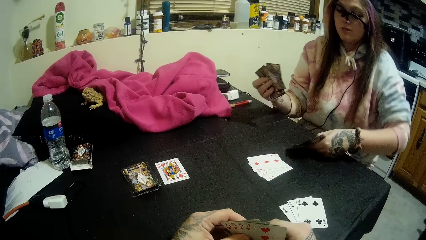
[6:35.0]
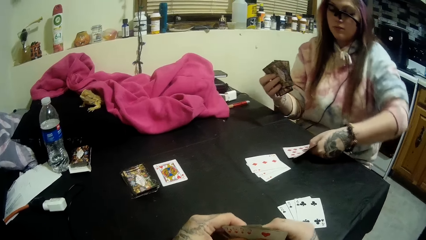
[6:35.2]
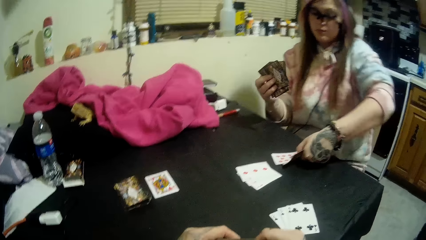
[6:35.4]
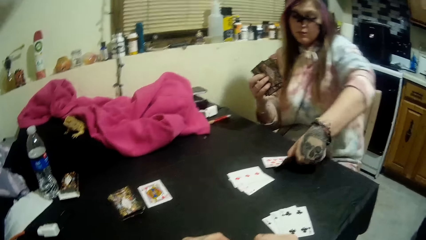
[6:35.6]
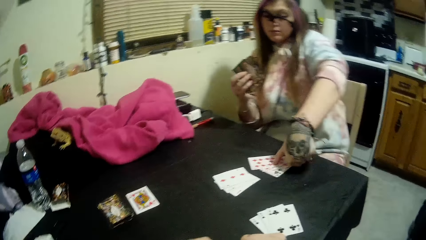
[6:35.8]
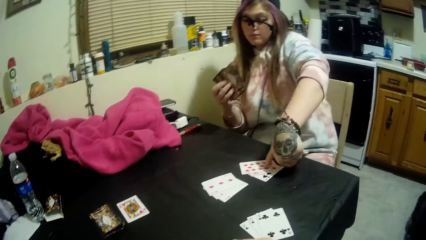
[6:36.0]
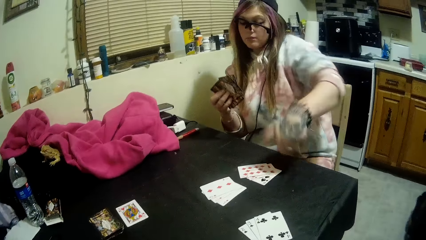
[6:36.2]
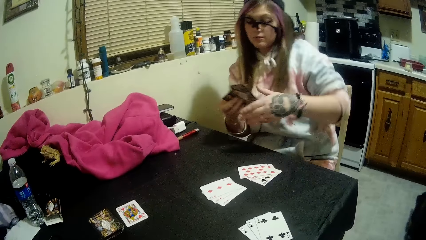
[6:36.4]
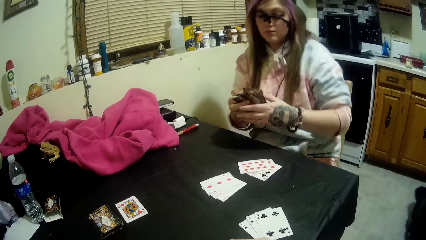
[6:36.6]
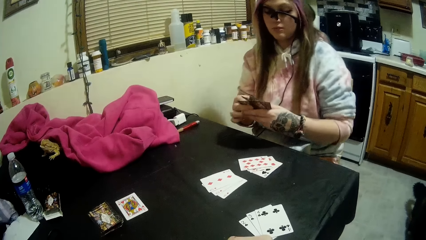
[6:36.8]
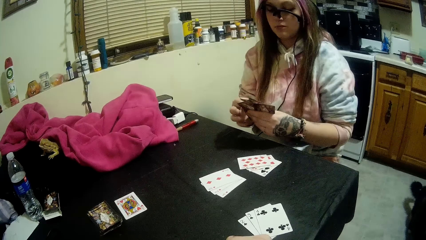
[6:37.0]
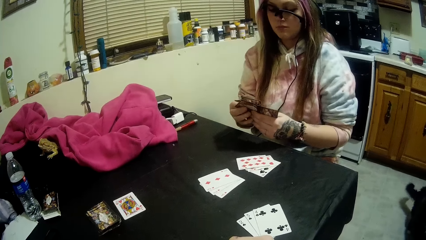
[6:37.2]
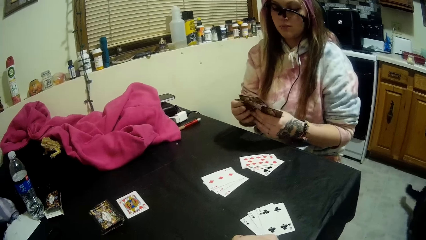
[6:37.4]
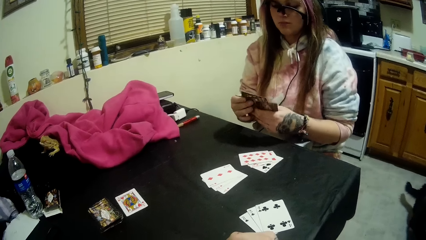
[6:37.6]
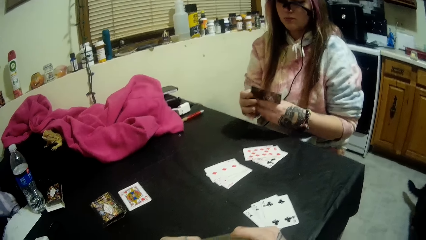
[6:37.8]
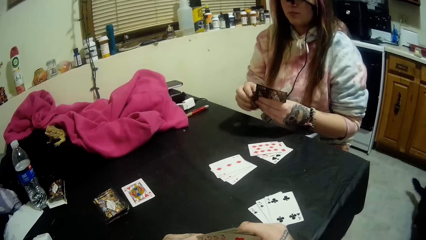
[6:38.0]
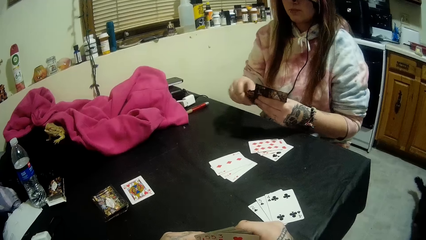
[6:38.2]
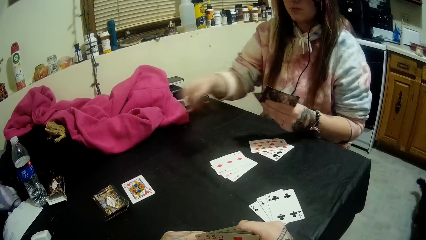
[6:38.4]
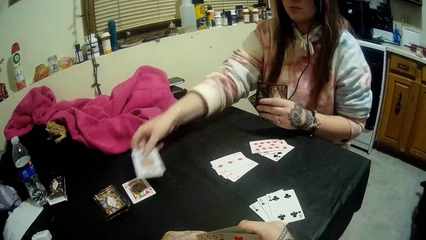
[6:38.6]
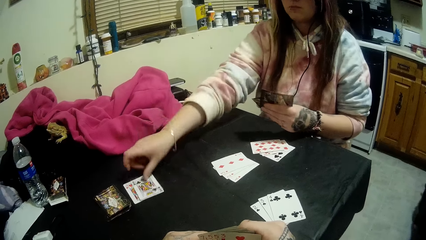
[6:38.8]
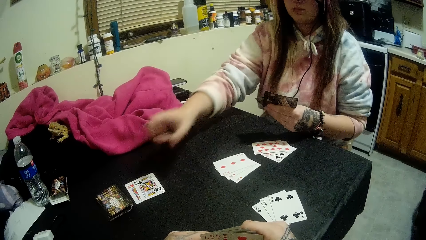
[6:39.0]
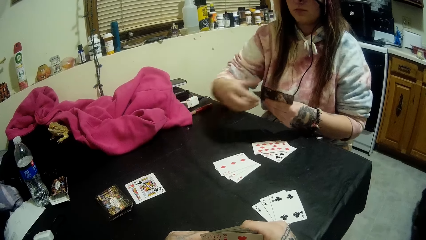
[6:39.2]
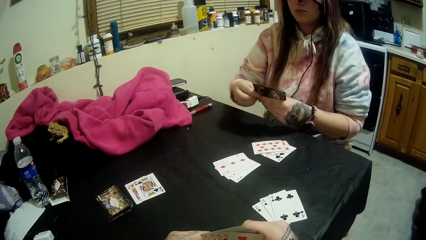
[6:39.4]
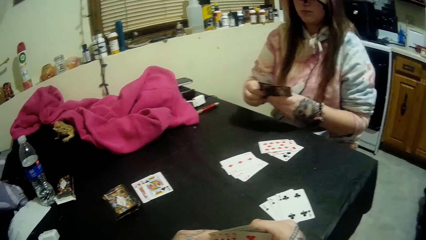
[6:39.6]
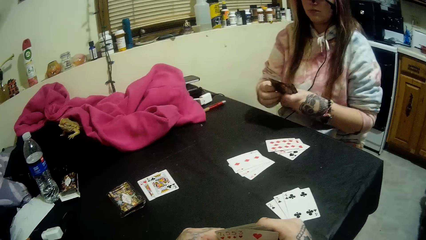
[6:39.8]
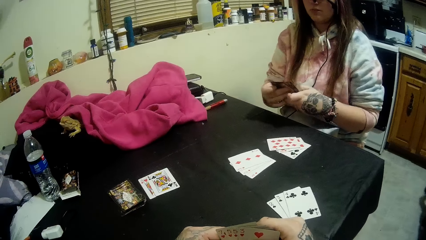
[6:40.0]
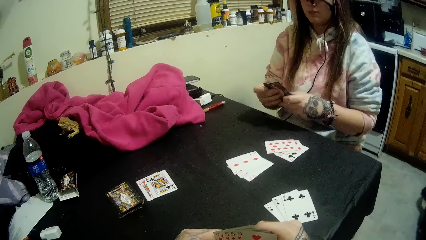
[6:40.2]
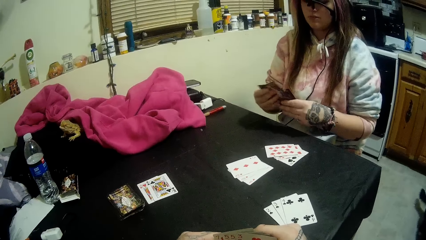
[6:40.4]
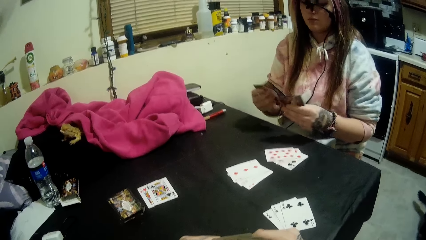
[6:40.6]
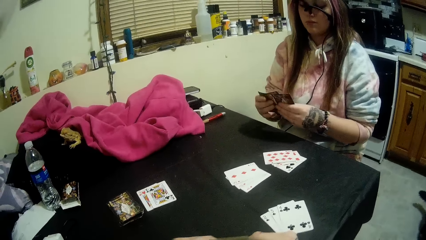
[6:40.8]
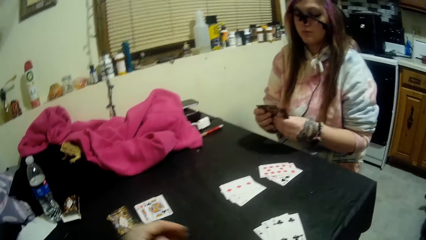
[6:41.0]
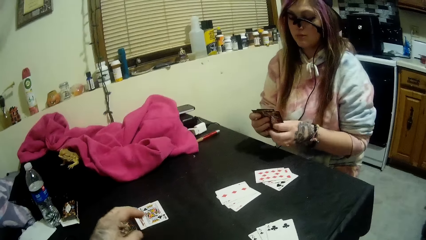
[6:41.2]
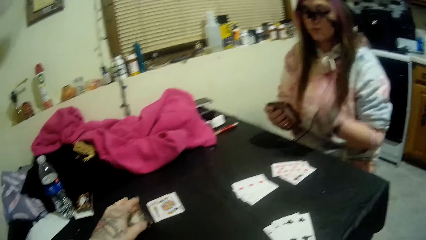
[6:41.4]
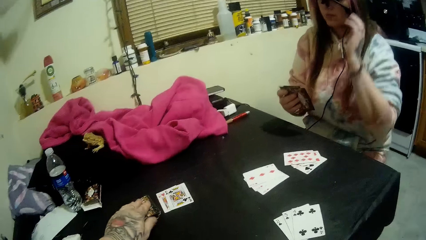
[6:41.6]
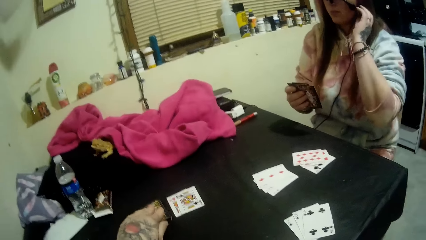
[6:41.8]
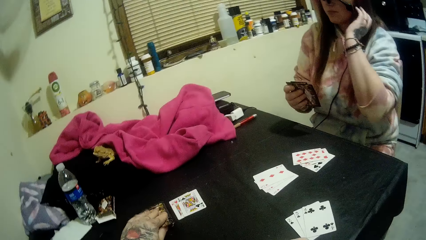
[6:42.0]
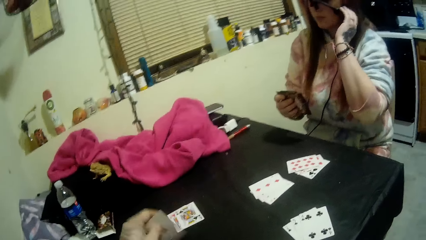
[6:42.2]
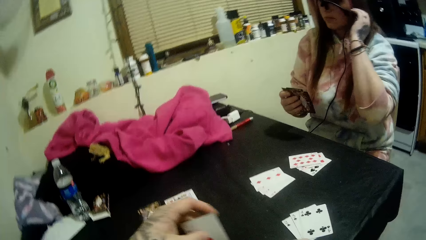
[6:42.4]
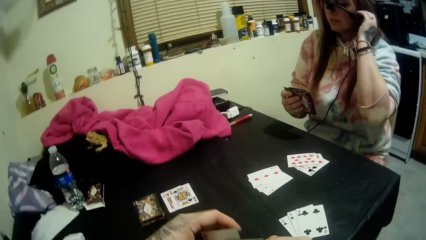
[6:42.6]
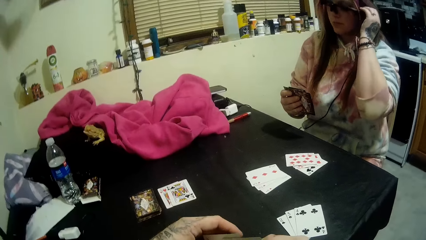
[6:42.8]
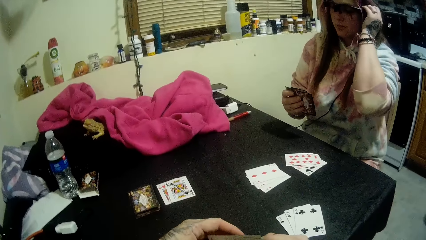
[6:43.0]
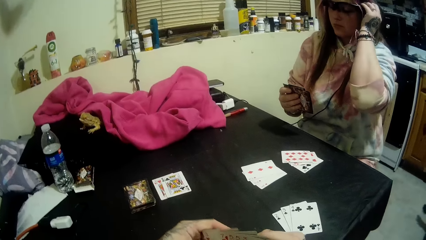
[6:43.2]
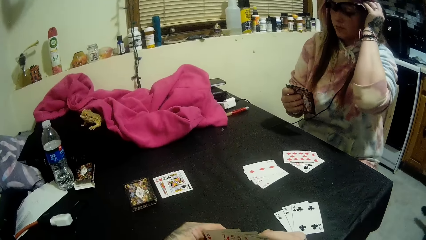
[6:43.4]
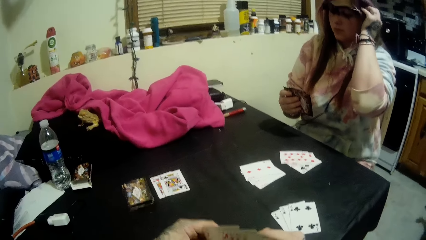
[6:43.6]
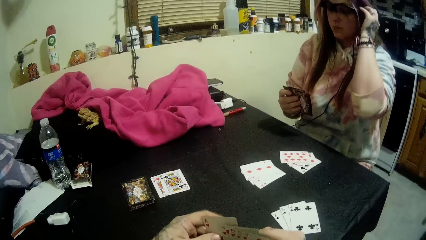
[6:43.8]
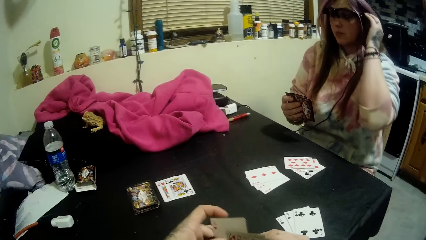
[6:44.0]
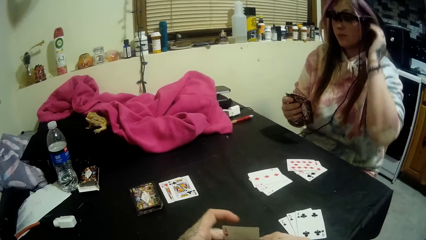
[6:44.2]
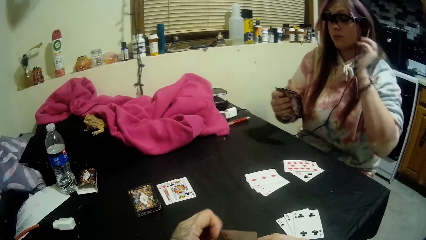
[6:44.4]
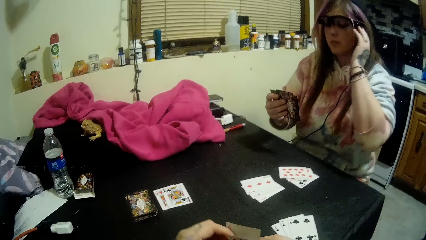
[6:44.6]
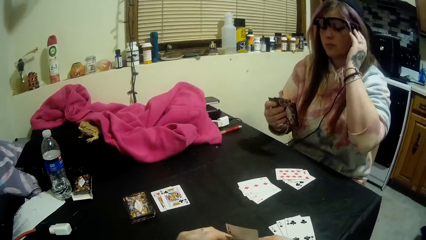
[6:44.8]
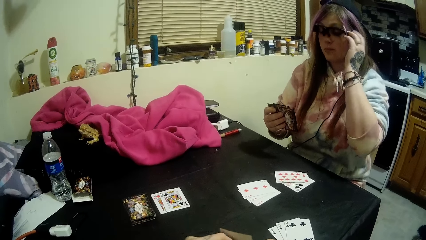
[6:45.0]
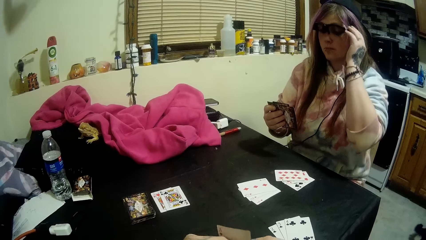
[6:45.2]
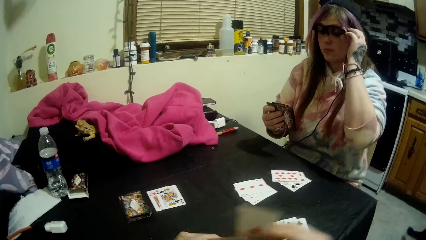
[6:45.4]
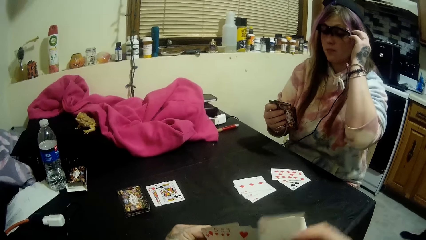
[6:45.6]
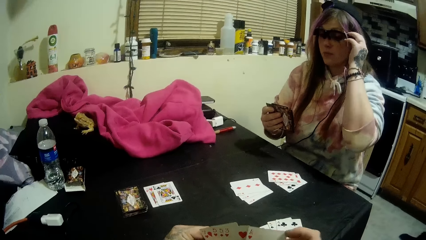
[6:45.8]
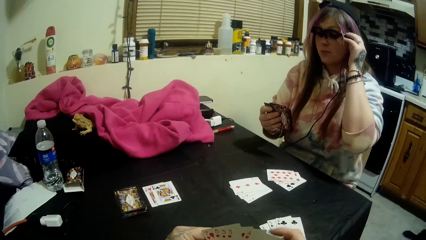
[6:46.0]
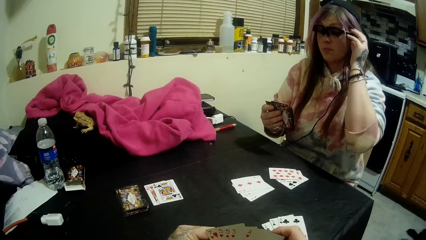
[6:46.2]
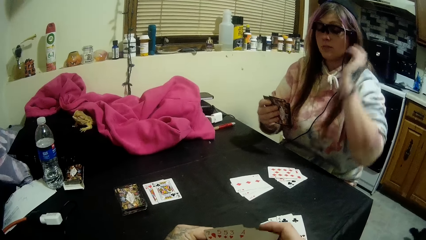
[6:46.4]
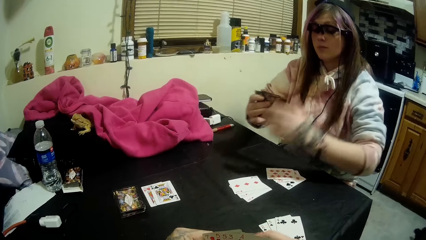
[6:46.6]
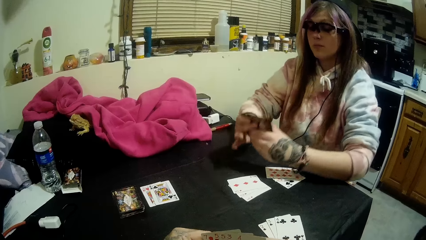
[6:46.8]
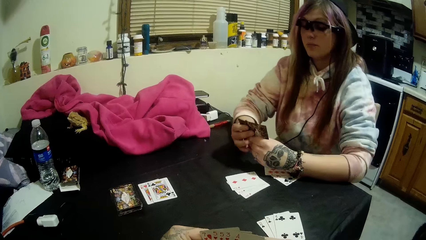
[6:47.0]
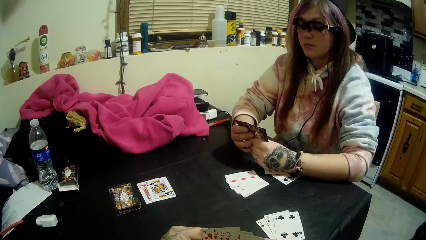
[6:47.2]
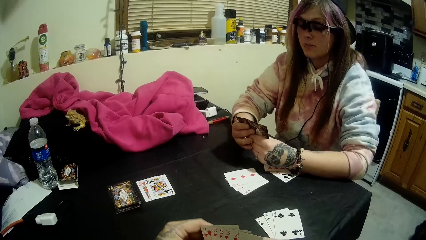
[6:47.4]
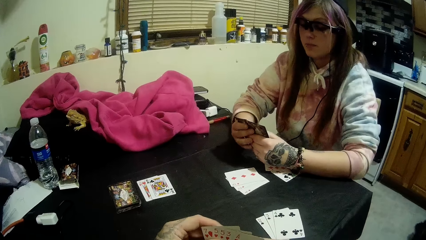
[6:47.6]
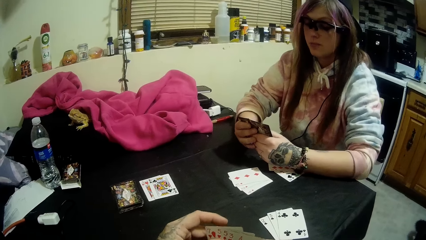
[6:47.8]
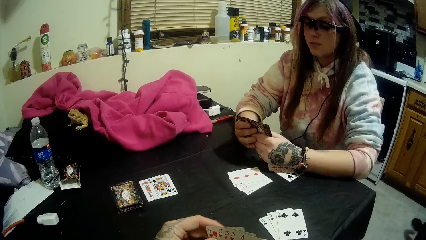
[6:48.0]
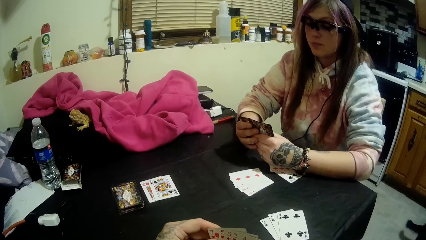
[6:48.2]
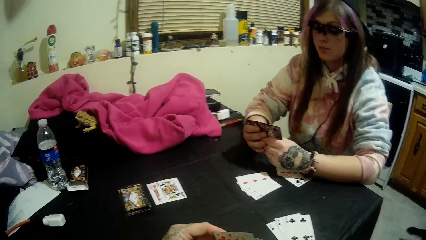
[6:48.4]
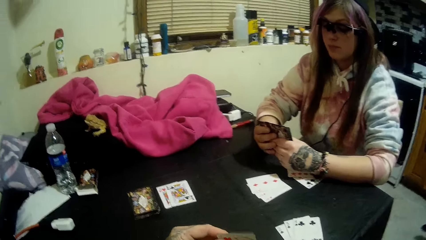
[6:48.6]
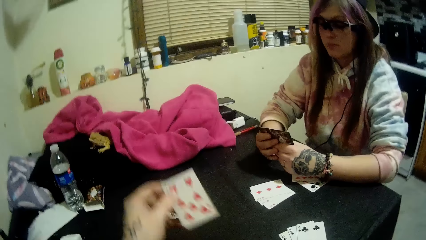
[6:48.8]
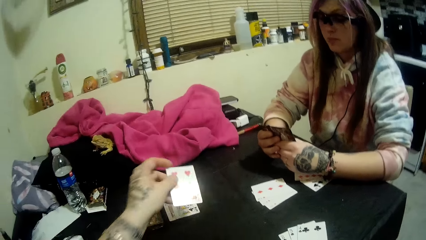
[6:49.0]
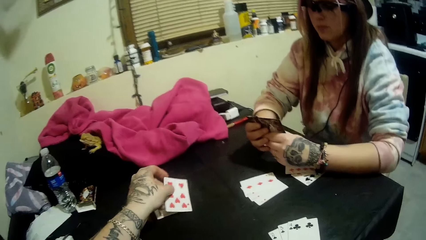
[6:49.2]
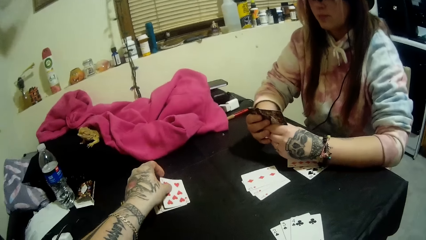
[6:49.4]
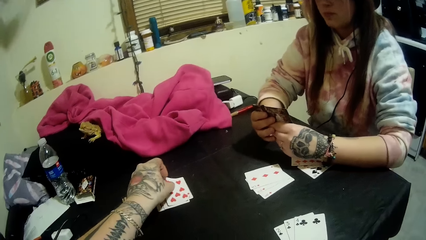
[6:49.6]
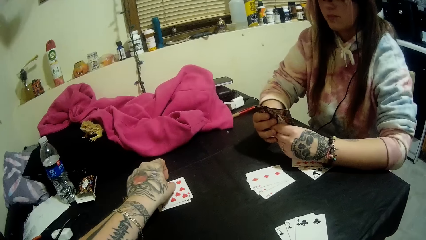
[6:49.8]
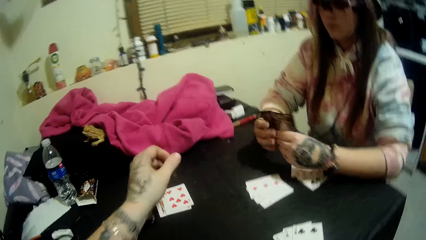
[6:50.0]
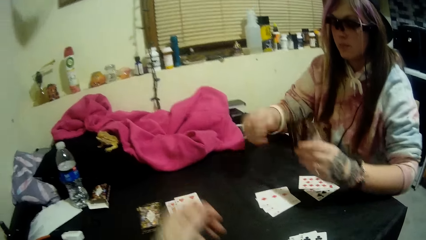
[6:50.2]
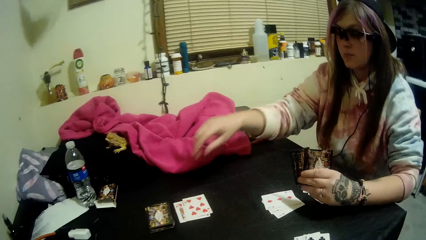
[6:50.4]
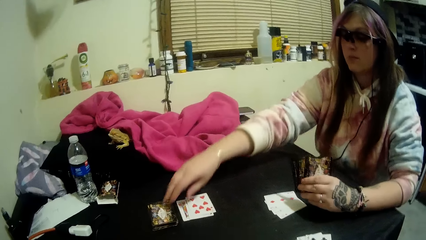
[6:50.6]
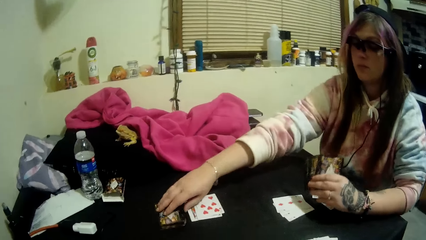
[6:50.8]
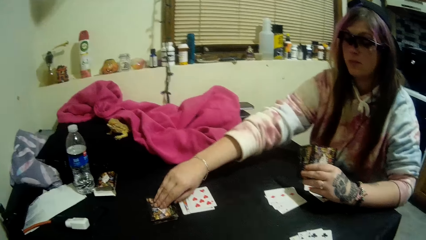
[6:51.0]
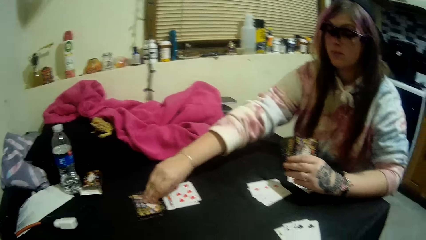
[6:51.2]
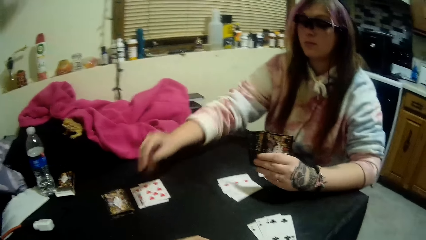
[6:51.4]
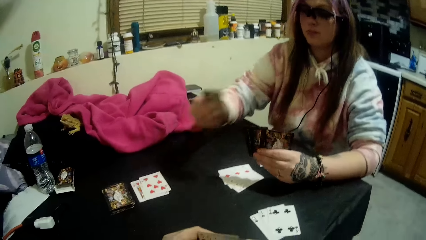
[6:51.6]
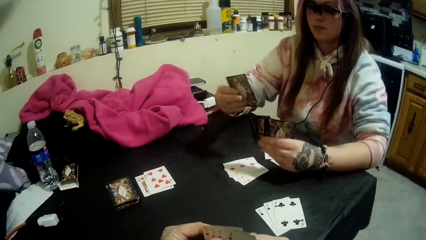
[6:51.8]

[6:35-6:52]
A woman drops some of the cards in her hands on the table. The woman drops a card in her hand on the card beside the stack of cards. The camera wearer picks a card from the stack of cards with his left hand. The woman adjusts the glasses on her face with her left hand. The camera wearer scans through the cards in his hands. He drops a card in his hands on the cards beside the stack of cards. The woman picks a card from the stack of cards with her right hand.
